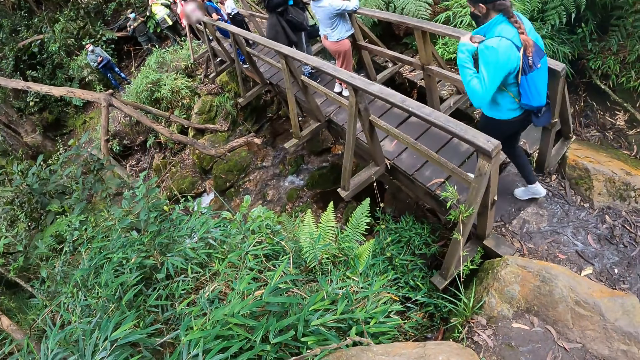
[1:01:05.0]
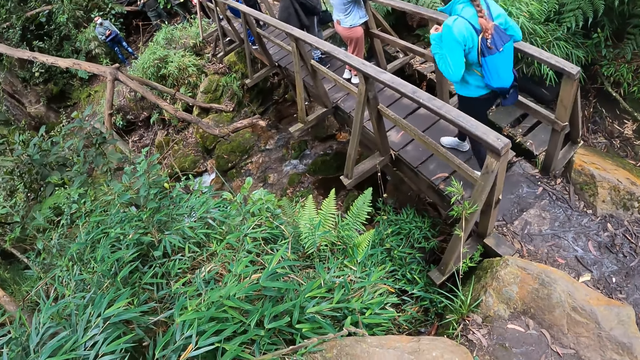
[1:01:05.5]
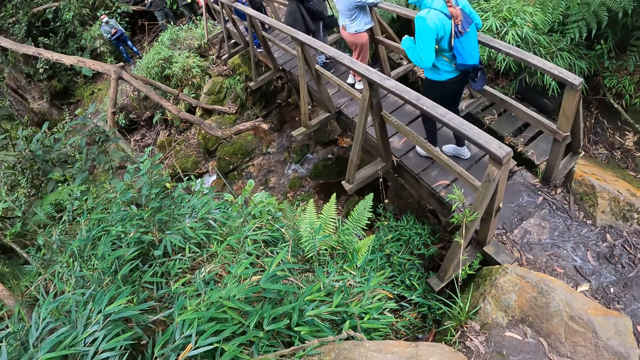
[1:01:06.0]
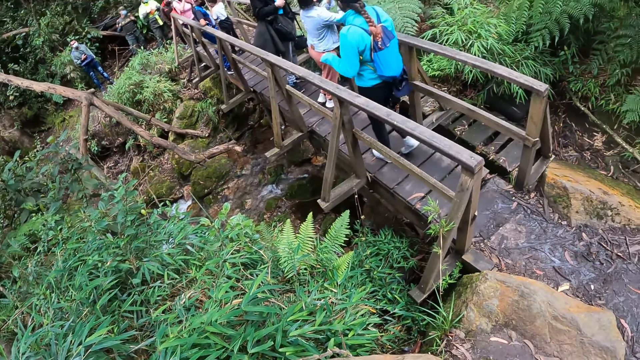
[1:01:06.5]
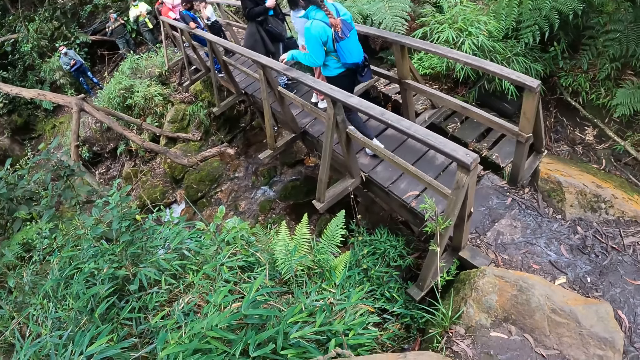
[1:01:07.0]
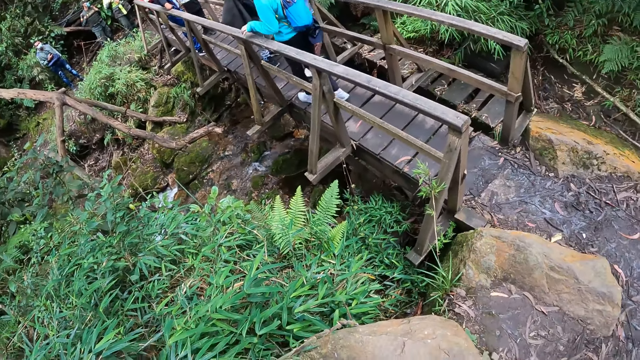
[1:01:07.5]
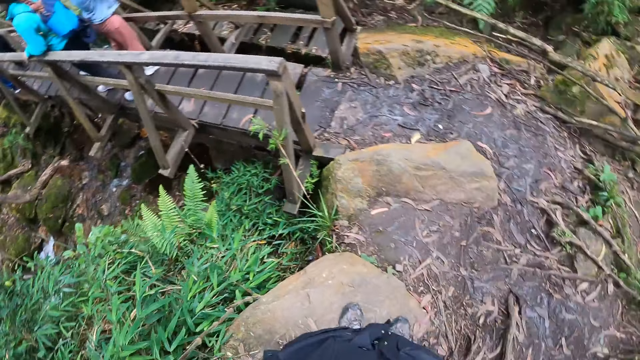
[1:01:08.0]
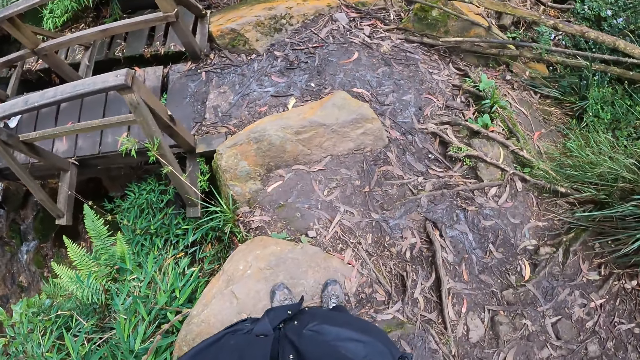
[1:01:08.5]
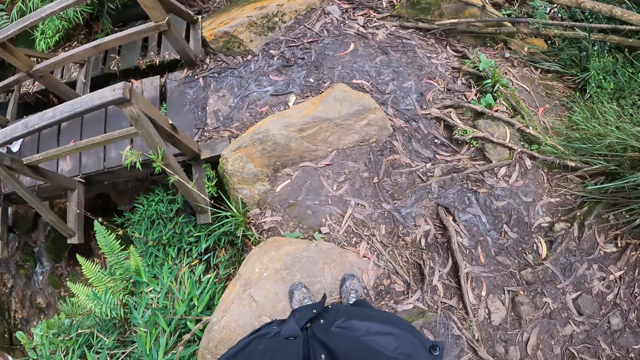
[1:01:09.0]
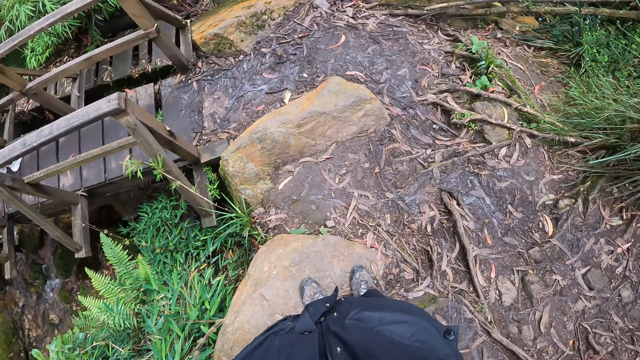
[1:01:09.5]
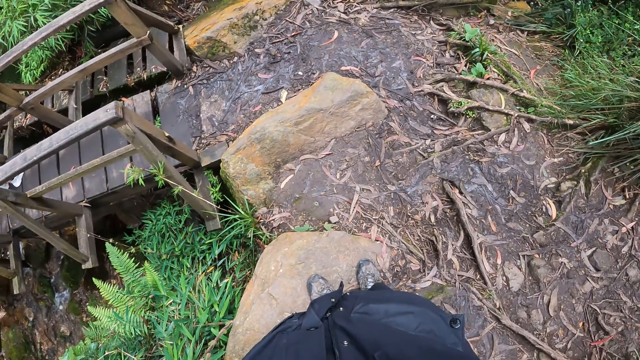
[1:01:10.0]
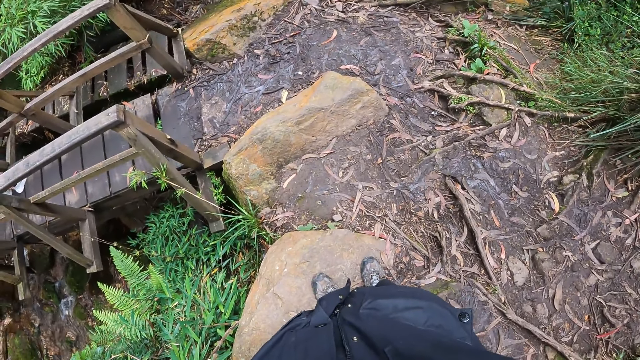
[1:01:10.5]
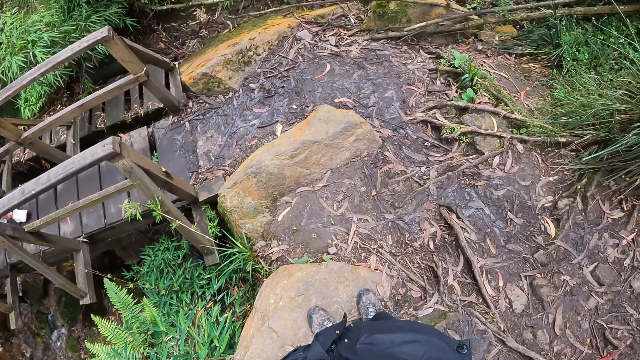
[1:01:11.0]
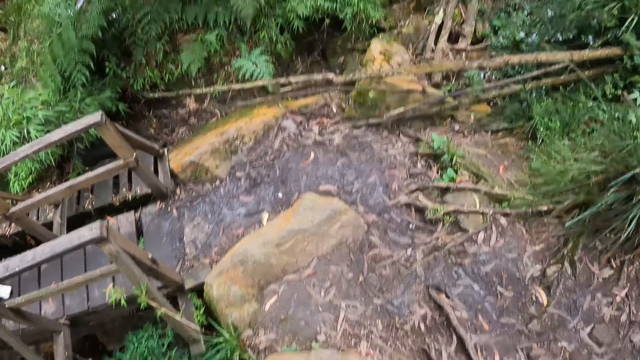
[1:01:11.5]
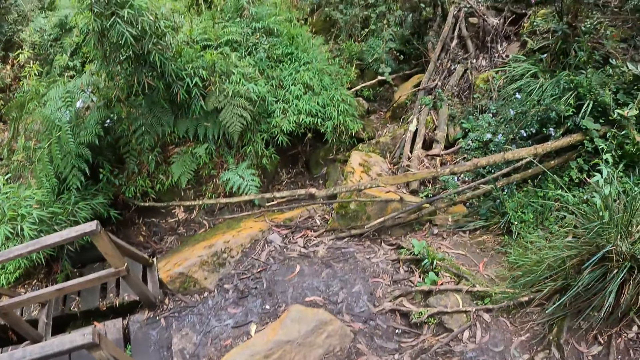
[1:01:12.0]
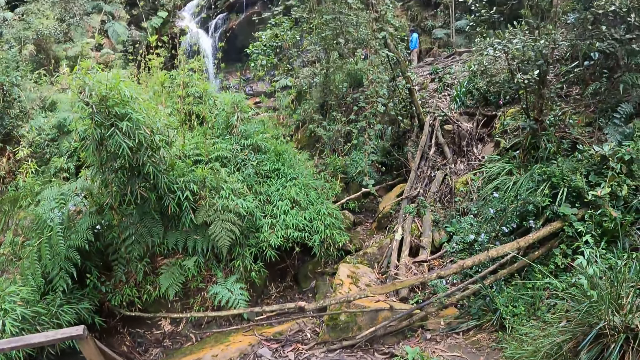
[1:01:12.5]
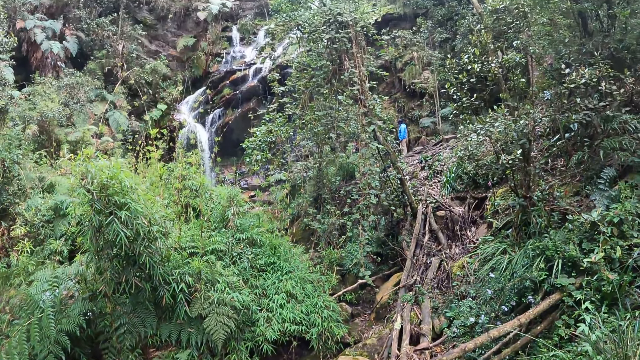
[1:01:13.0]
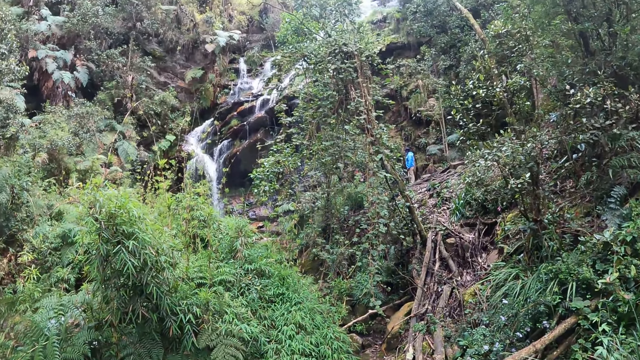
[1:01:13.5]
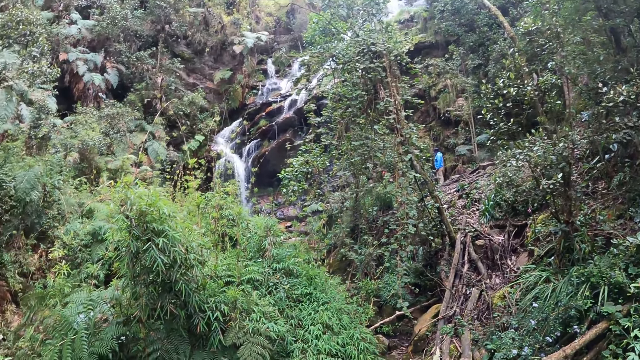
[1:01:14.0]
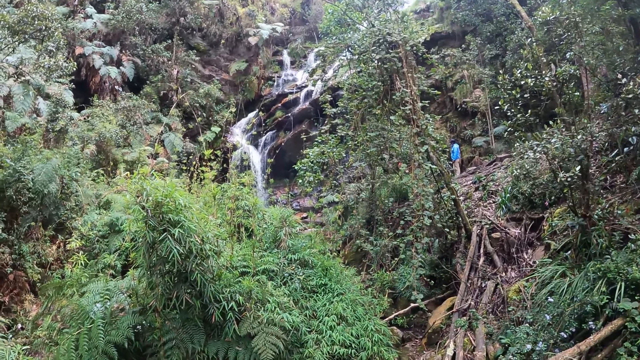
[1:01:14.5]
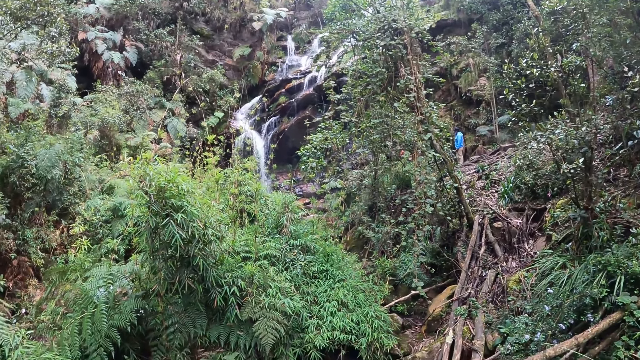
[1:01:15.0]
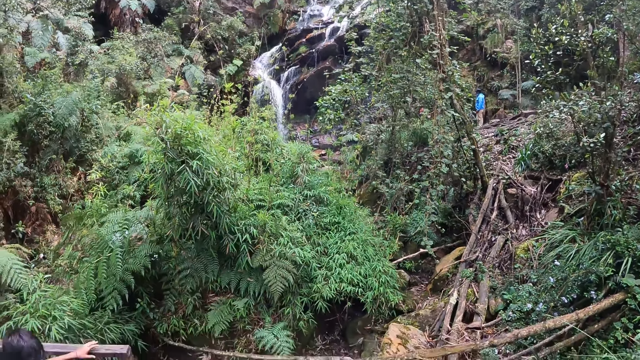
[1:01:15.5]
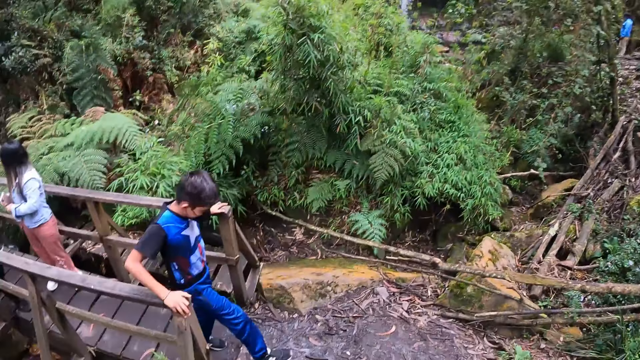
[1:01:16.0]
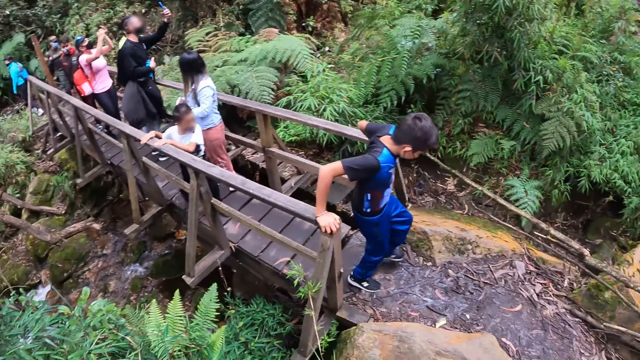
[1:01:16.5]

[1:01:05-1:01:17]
The camera wearer looks at the bridge. The woman walks across the wooden bridge. The camera wearer looks around the forest. They look at the waterfall.

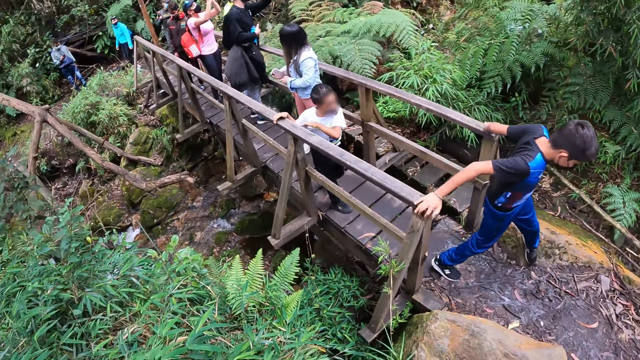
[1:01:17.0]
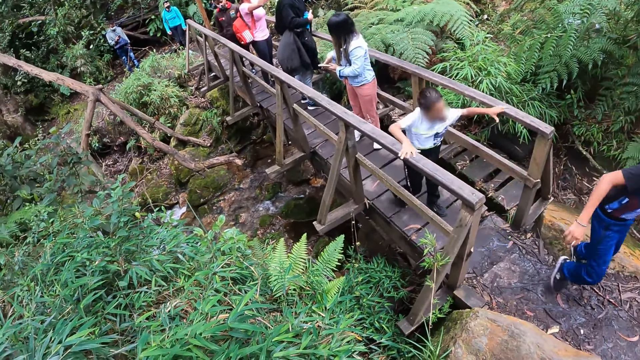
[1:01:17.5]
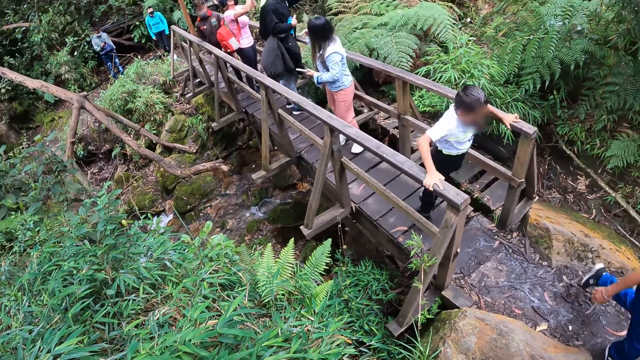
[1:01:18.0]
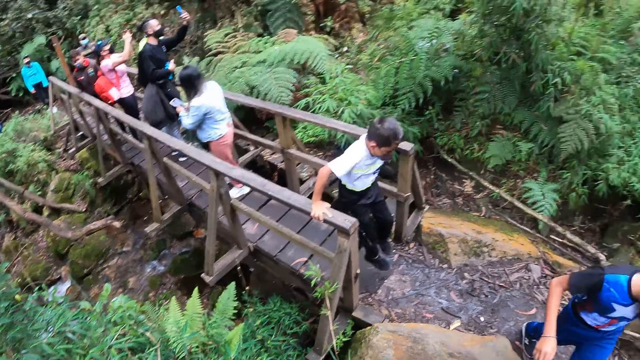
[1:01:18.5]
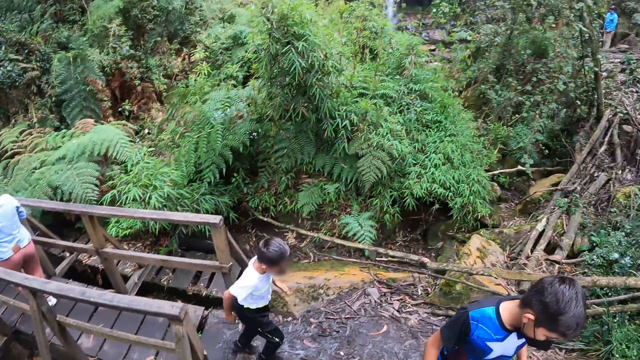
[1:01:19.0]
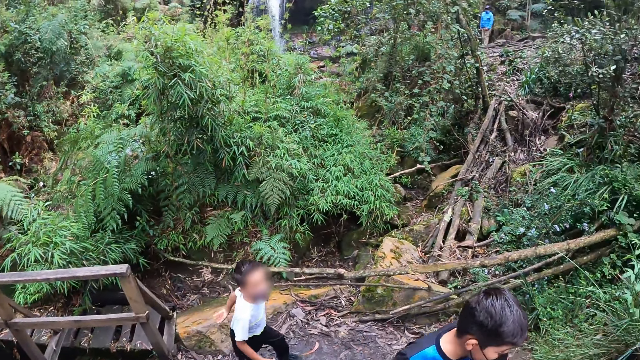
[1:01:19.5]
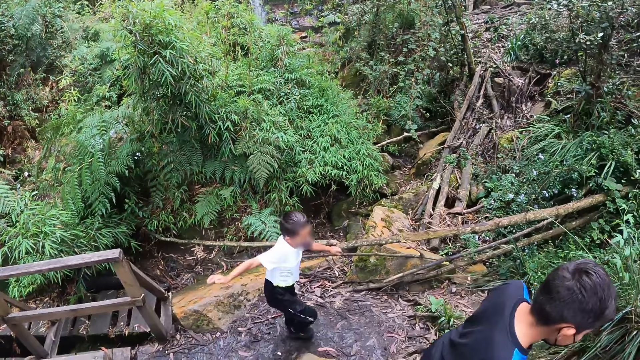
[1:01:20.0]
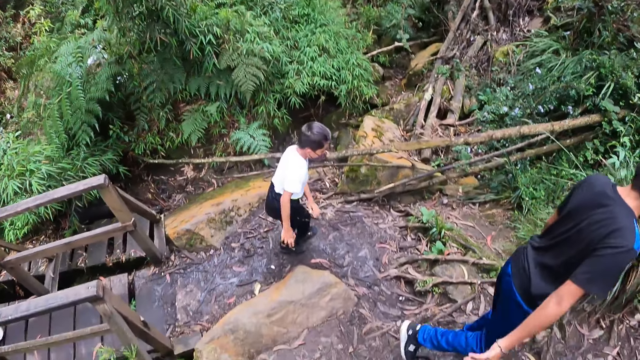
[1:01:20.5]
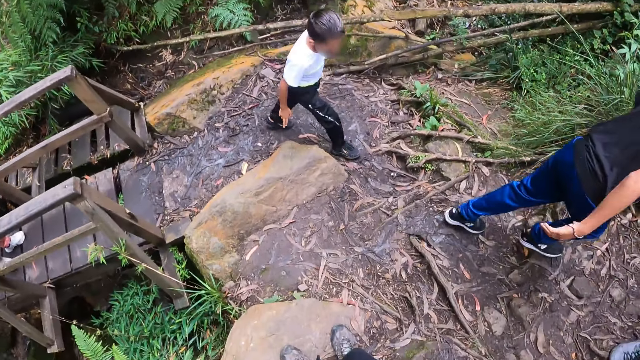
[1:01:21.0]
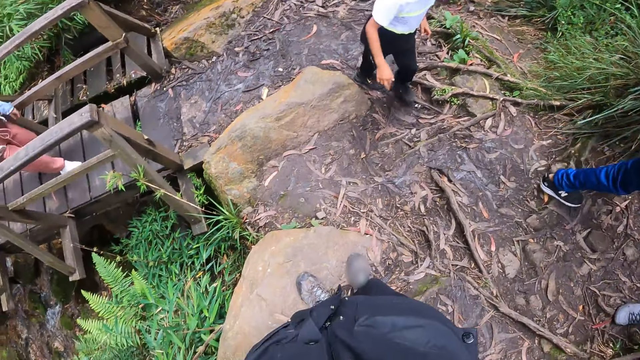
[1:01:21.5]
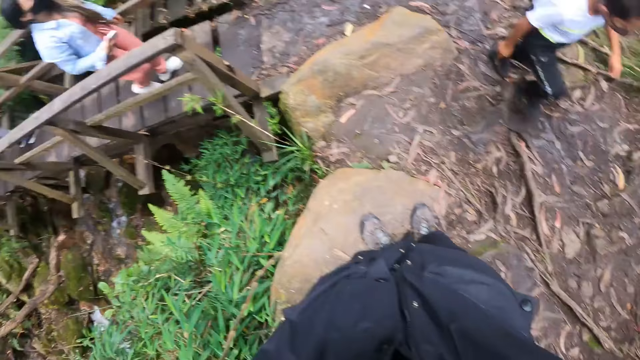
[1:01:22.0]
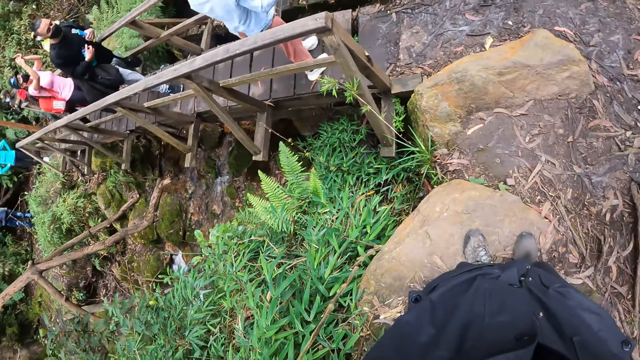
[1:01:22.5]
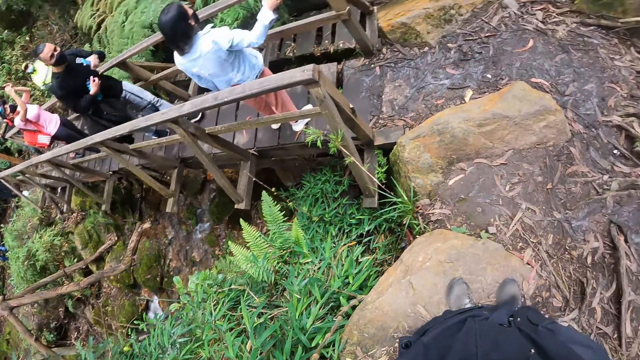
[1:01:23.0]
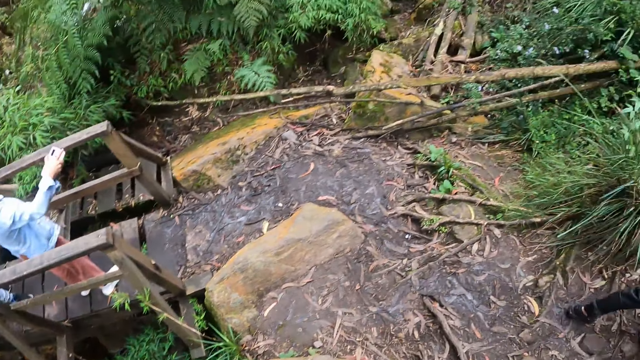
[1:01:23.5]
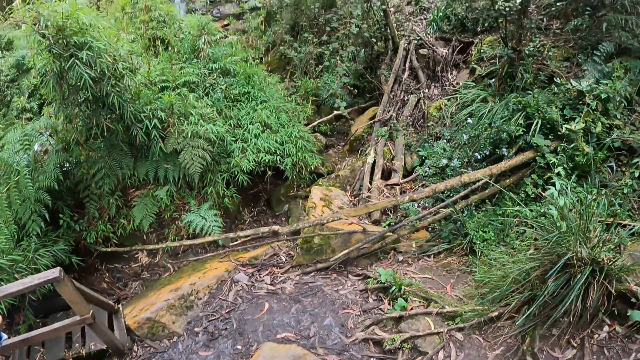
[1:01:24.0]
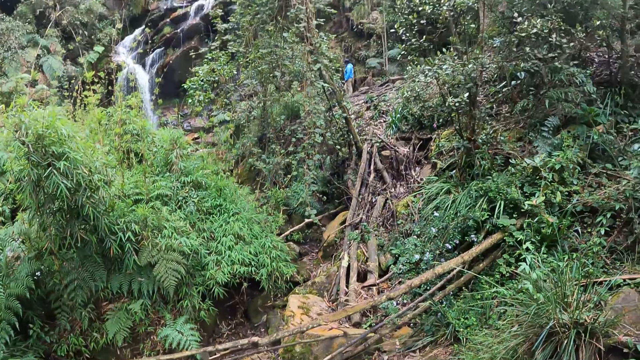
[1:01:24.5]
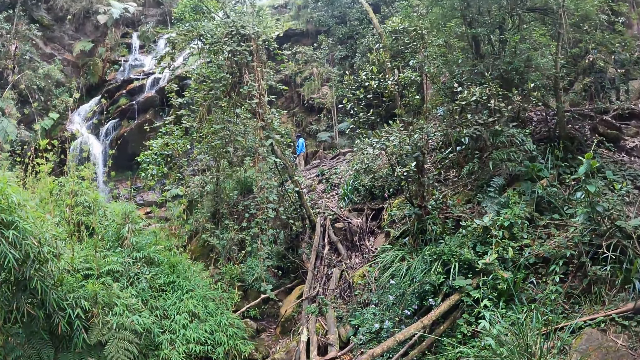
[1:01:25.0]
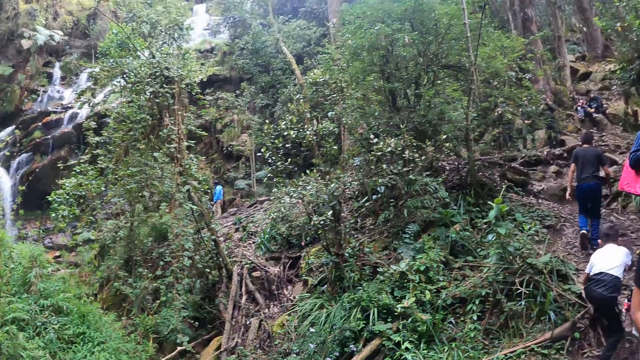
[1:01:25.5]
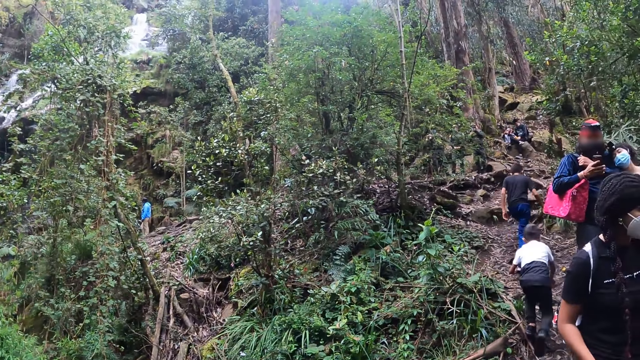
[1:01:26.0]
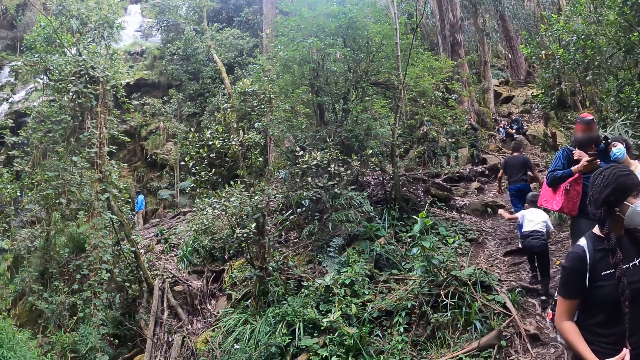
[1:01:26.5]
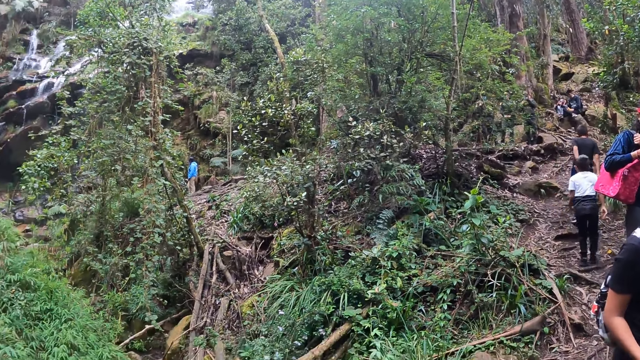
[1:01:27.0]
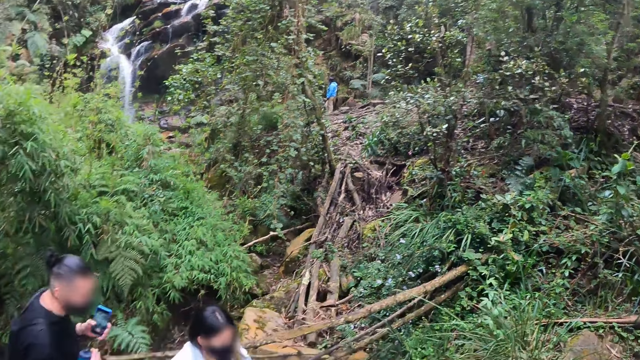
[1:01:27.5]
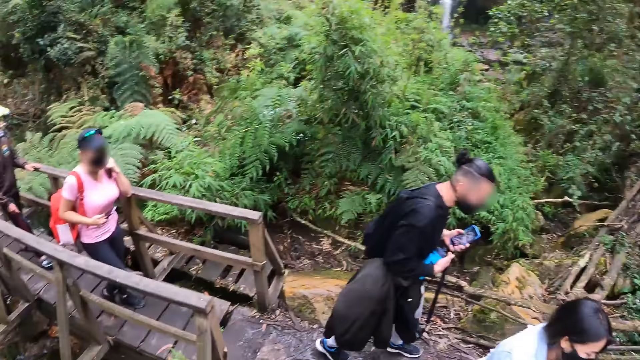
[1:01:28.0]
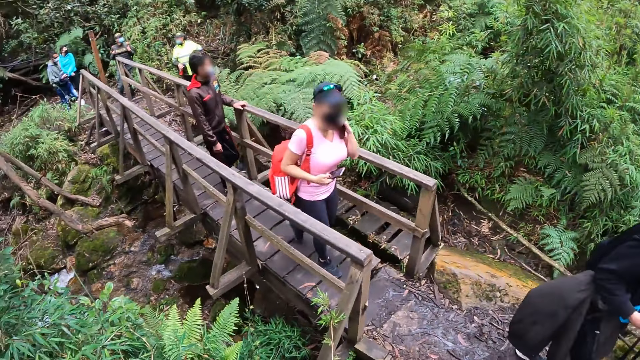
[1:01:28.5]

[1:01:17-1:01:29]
The camera wearer looks around the forest. They look at the waterfall.
